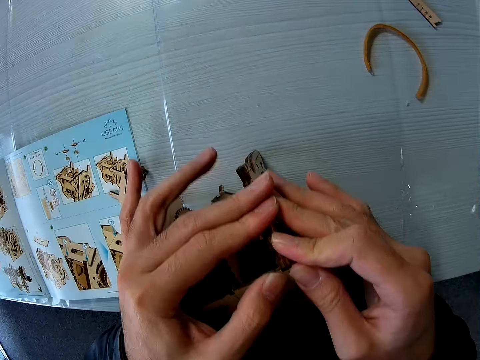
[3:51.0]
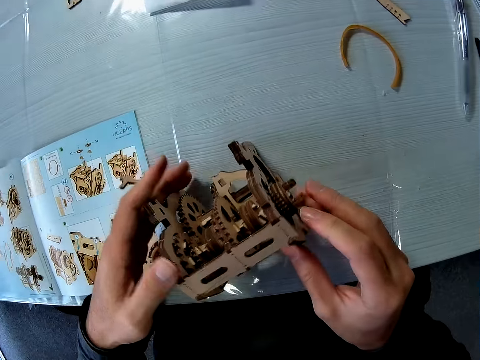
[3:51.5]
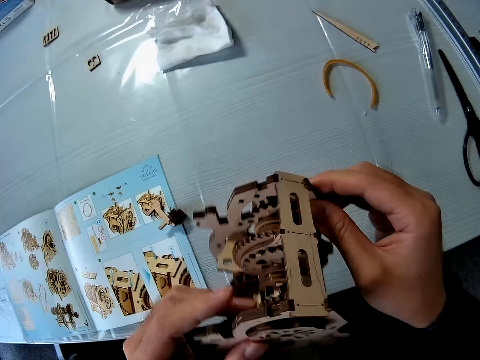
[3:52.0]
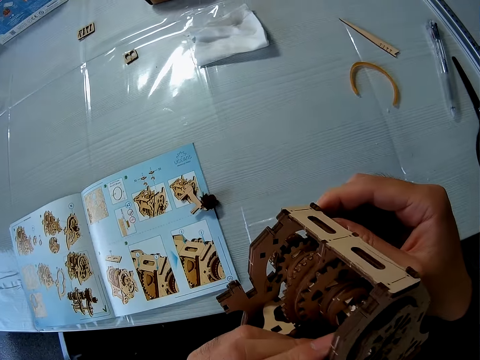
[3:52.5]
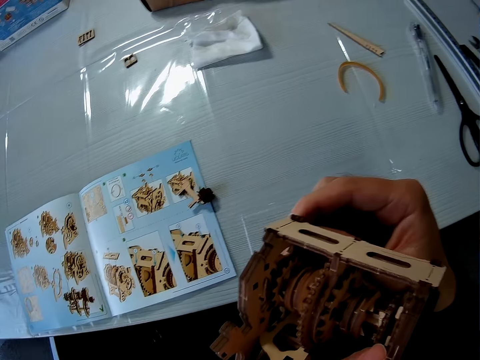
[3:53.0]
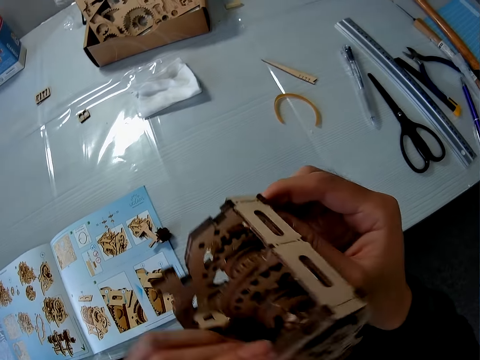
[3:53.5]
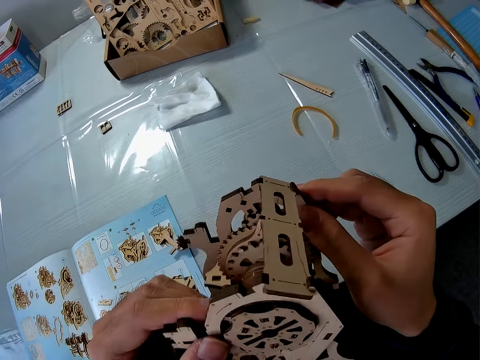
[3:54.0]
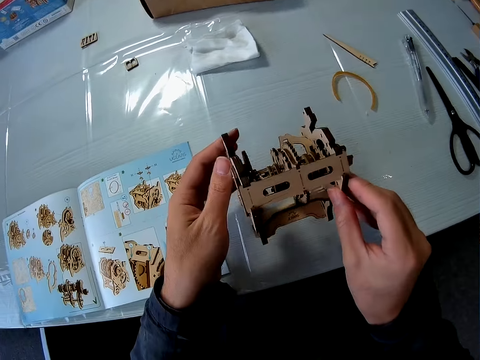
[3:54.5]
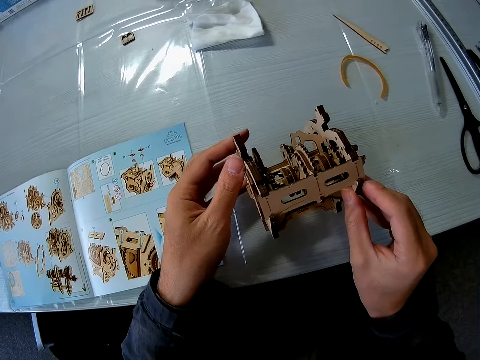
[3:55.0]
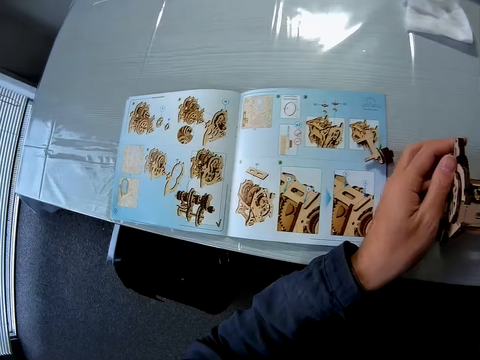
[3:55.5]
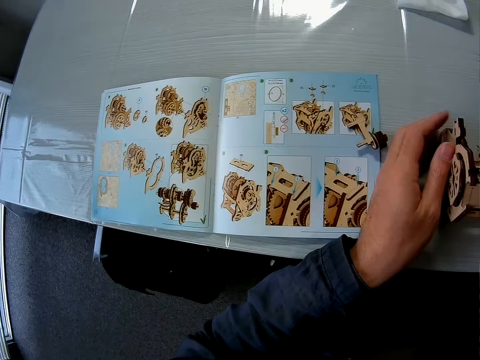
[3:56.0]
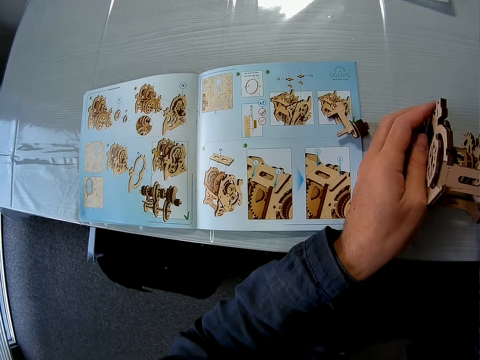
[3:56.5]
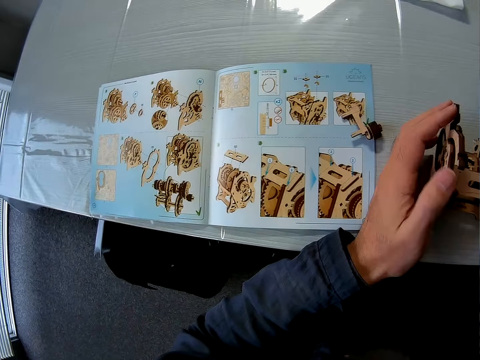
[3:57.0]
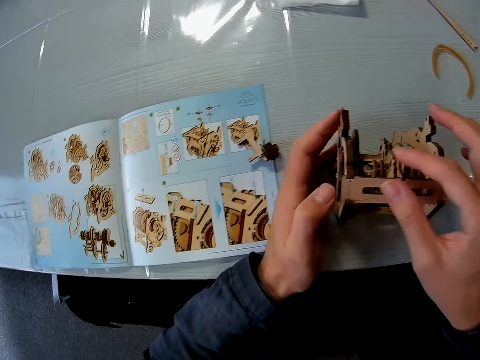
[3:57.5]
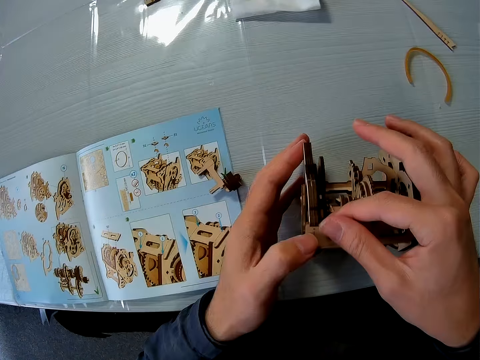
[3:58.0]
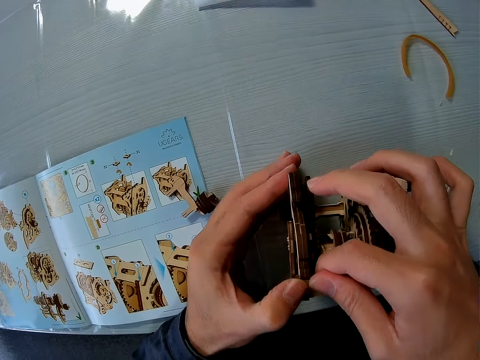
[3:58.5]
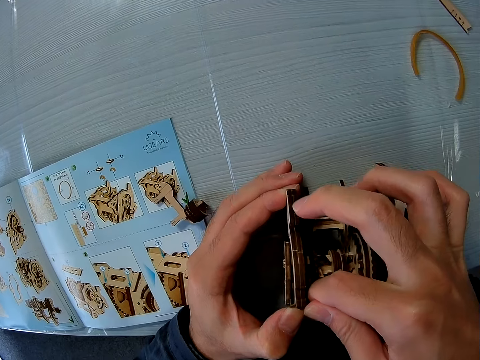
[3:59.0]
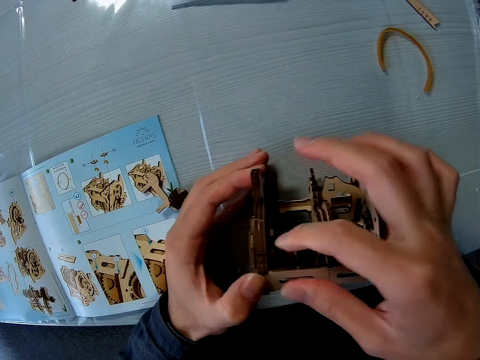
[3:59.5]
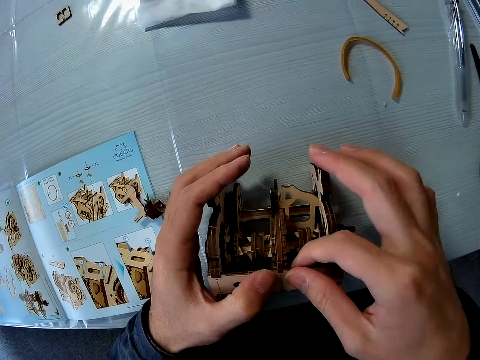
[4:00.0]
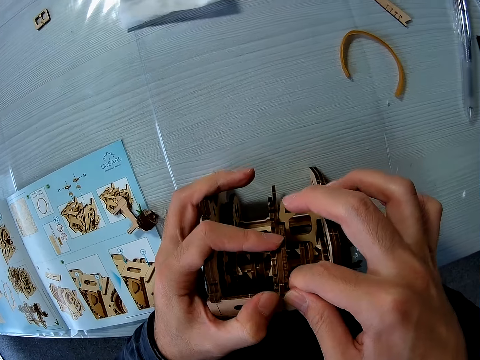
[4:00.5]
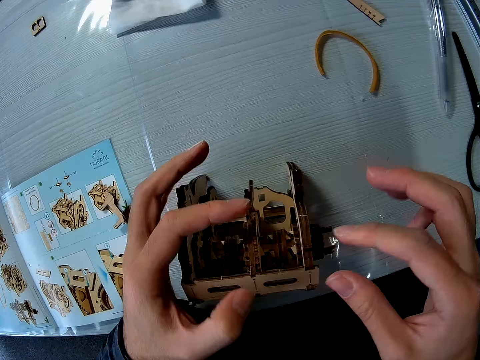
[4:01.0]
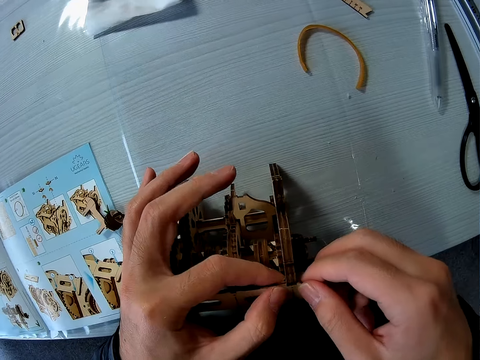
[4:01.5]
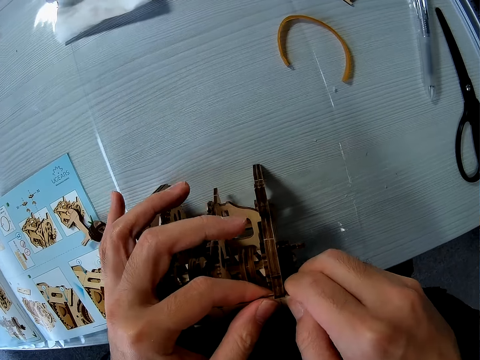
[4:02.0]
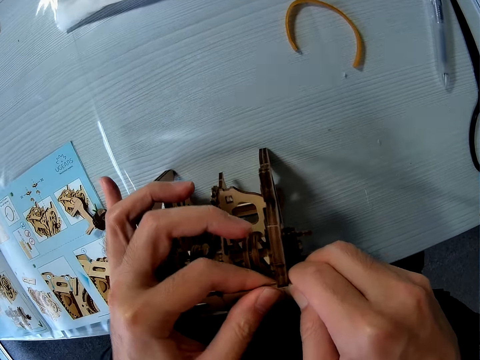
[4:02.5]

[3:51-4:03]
The camera wearer picks up the mechanical model from the table and examines the mechanical model. They drop the mechanical model on the table. They look at the manual. They press the wooden model piece on the wooden model gearbox. They adjust the sixth piece on the mechanical model.

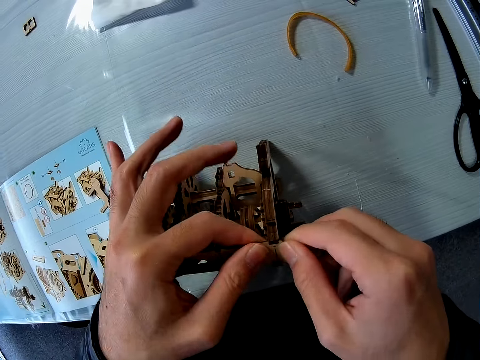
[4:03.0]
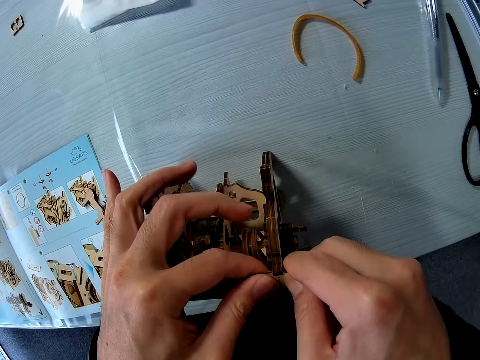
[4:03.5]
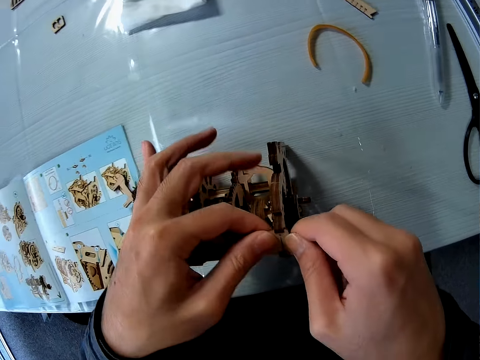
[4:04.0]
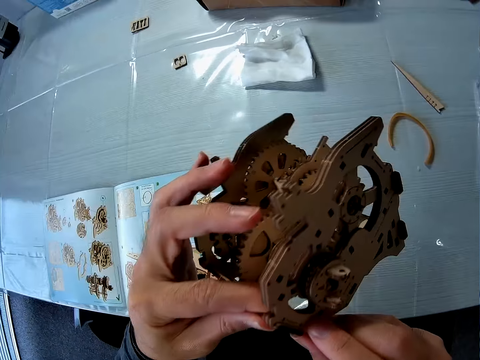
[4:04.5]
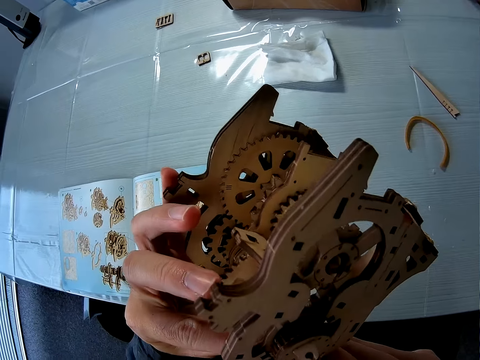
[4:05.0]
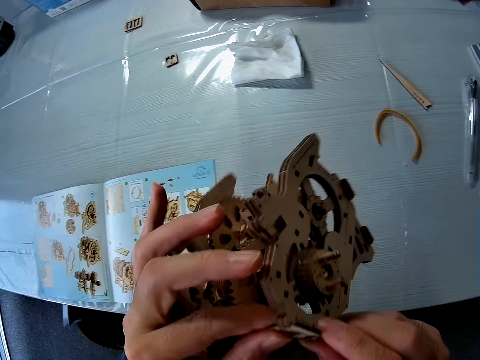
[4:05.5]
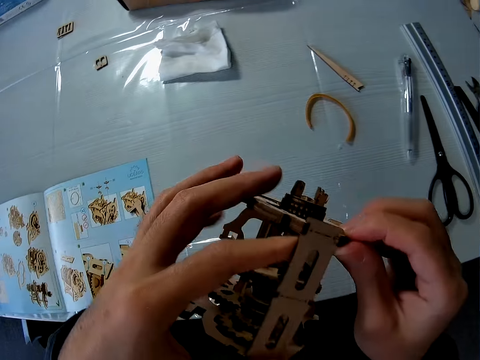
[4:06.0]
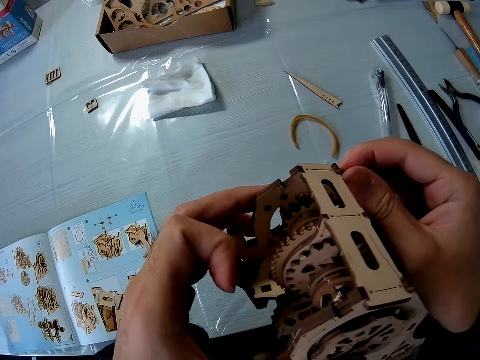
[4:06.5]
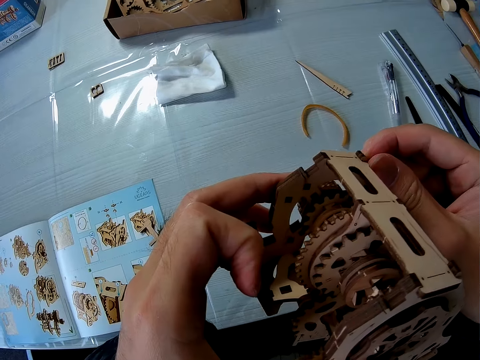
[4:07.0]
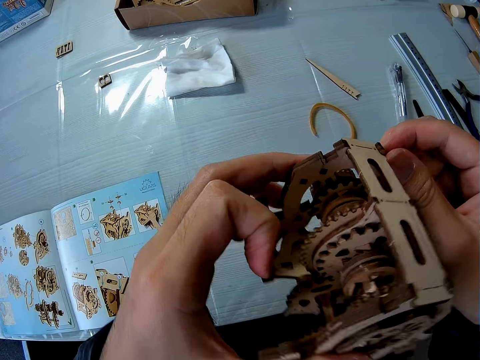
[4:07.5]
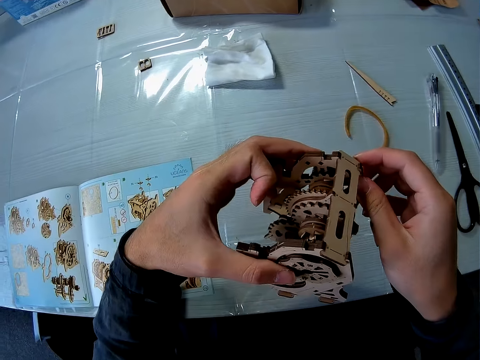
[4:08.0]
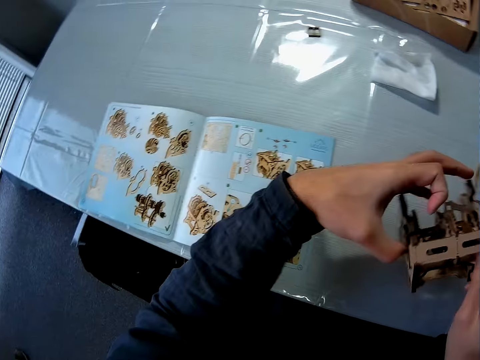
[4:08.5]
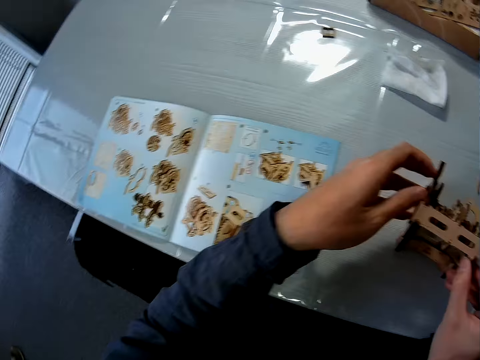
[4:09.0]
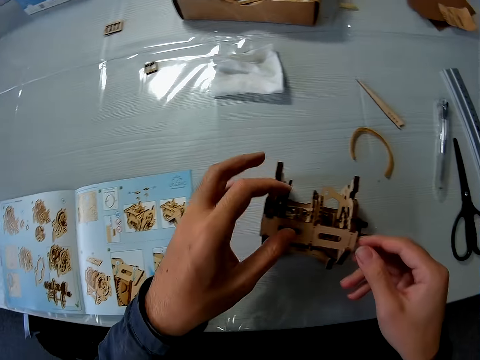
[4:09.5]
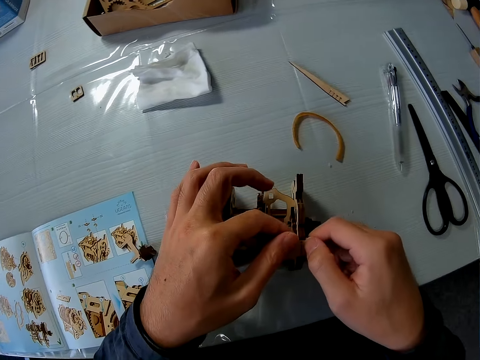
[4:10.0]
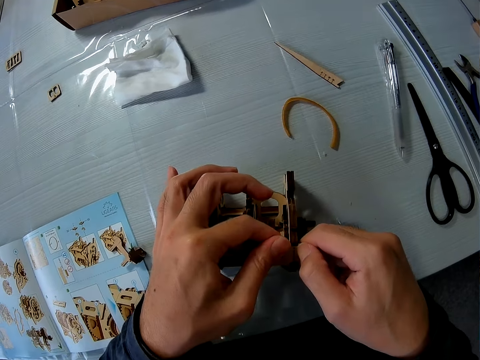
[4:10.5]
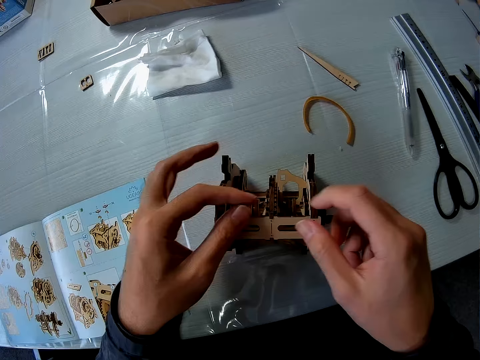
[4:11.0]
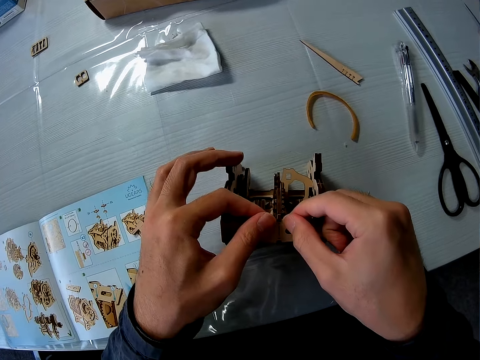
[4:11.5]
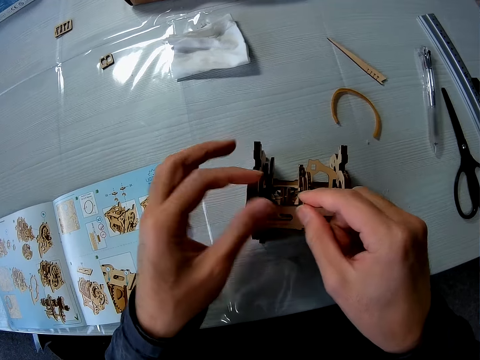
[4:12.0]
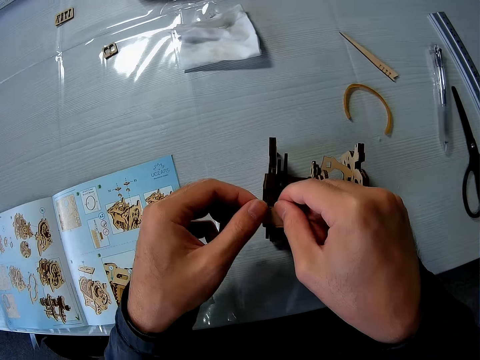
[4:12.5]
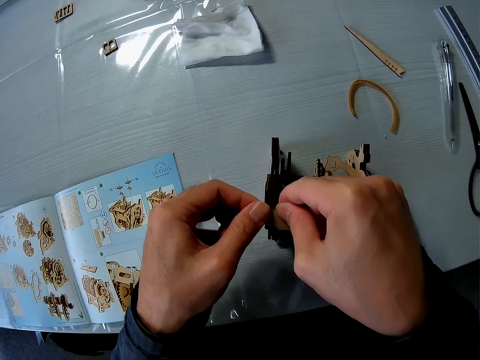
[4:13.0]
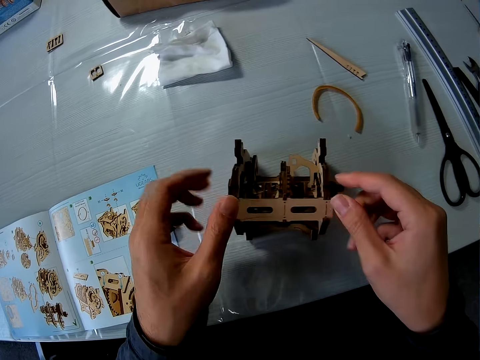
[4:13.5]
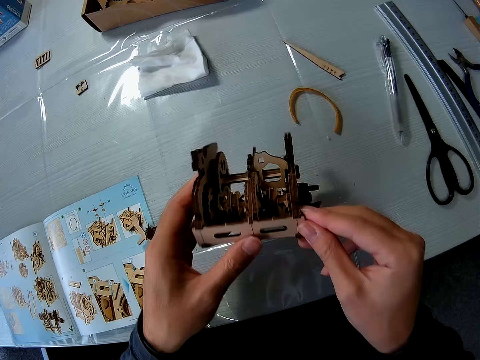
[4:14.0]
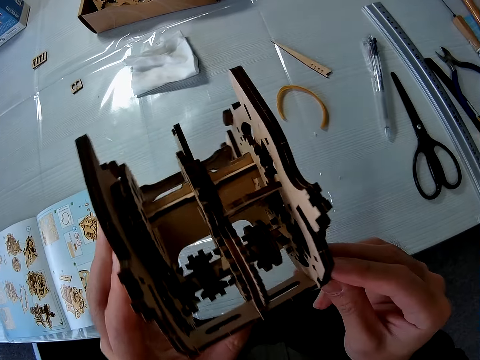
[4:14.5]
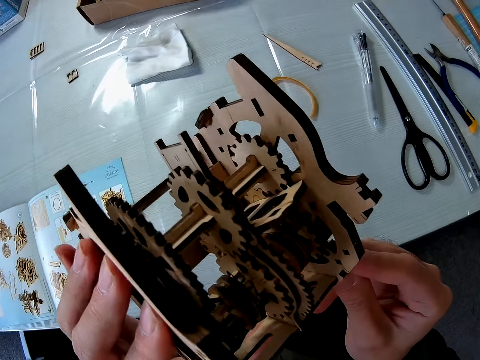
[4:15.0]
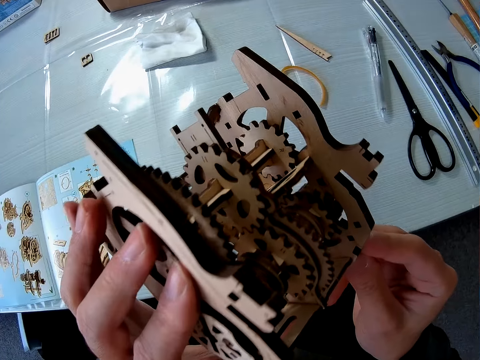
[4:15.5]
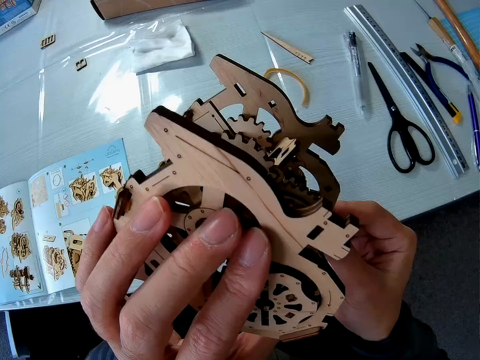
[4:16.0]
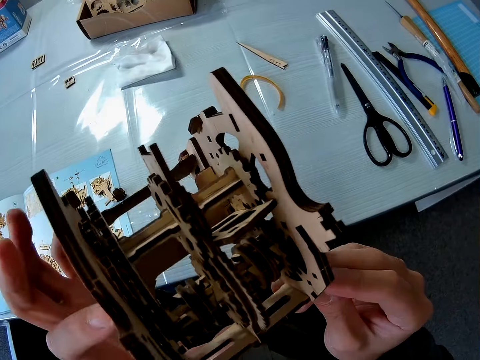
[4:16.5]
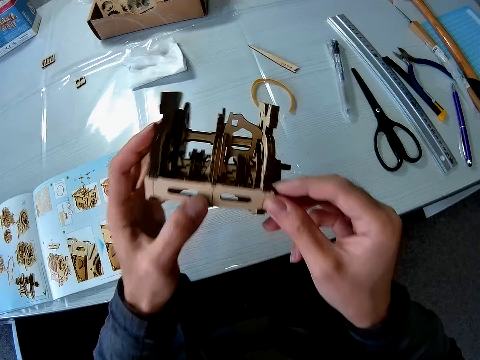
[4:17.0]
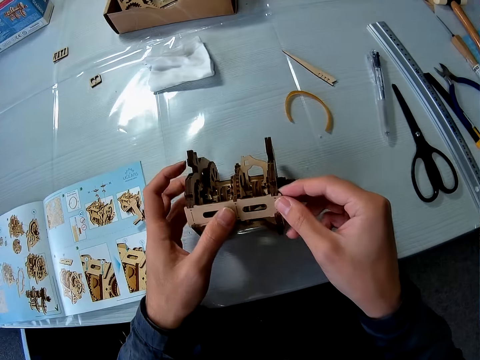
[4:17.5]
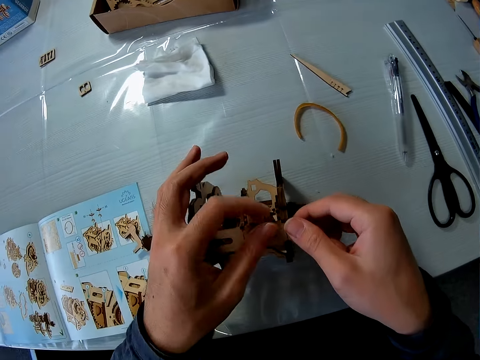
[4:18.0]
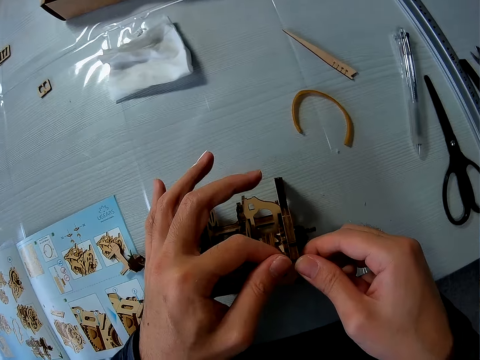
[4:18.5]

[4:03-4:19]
The camera wearer picks up the mechanical model from the table and examines the mechanical model. They drop the mechanical model on the table. They press the wooden model piece on the wooden model gearbox. They adjust the sixth piece on the mechanical model. They pick up the mechanical model from the table and examine the mechanical model. They drop the mechanical model on the table.
